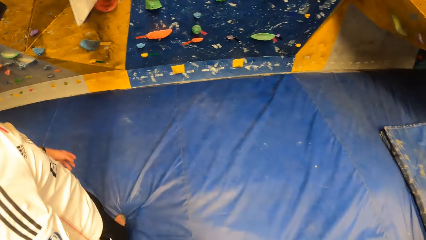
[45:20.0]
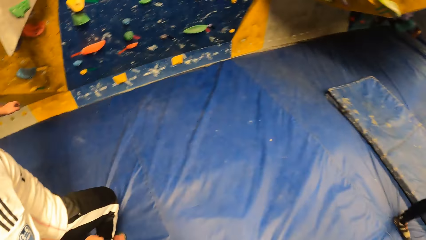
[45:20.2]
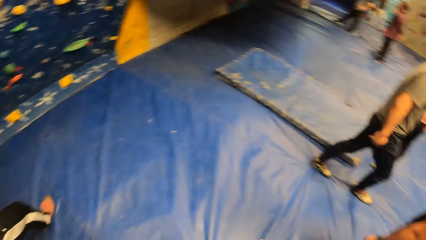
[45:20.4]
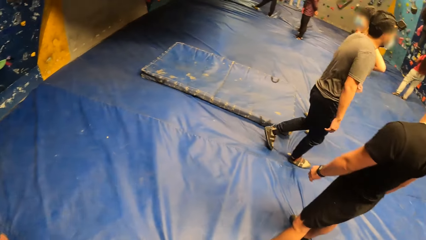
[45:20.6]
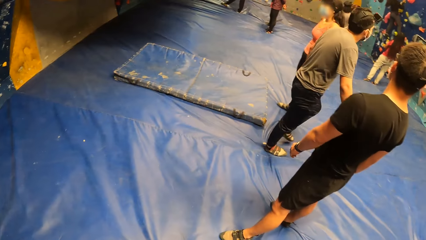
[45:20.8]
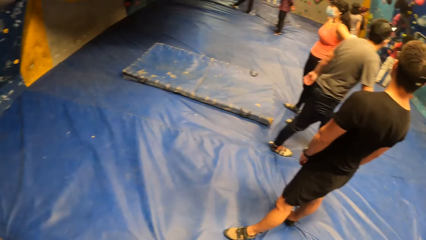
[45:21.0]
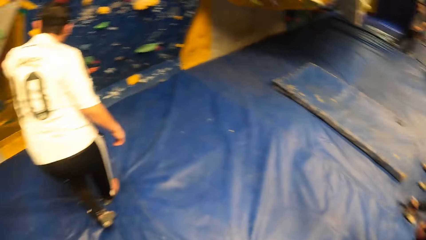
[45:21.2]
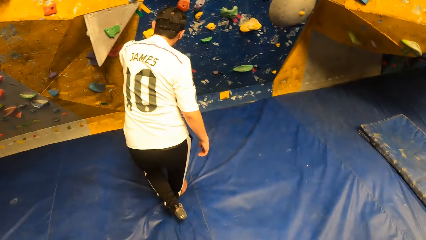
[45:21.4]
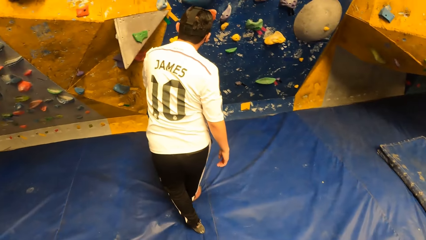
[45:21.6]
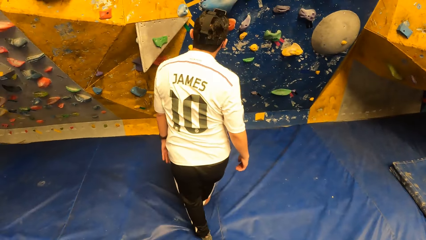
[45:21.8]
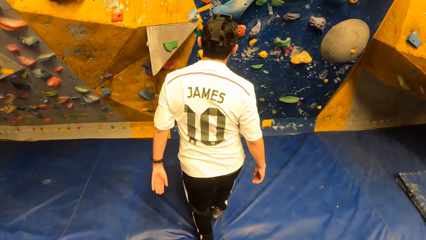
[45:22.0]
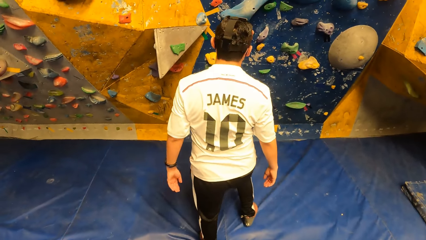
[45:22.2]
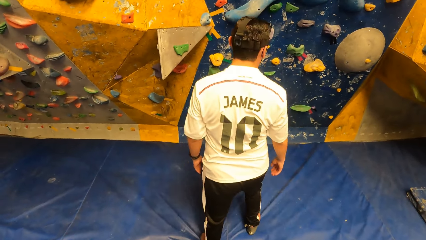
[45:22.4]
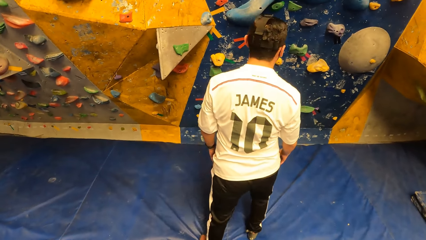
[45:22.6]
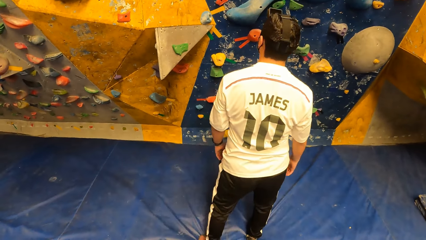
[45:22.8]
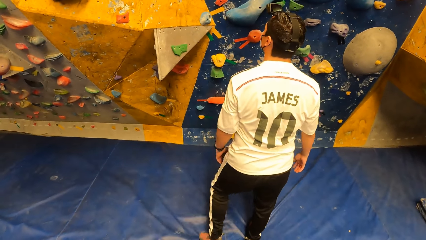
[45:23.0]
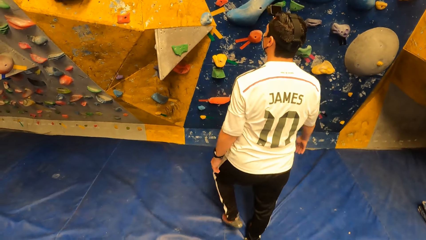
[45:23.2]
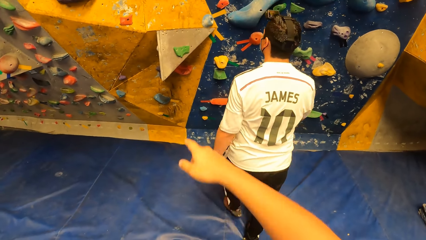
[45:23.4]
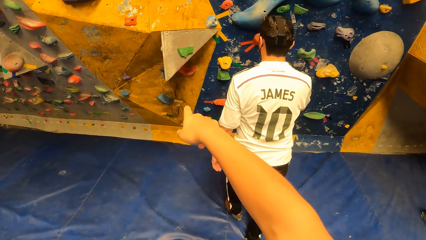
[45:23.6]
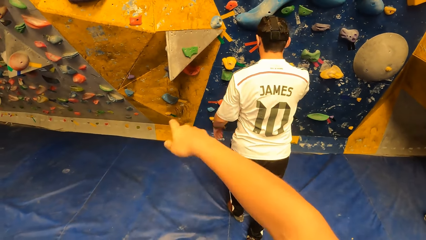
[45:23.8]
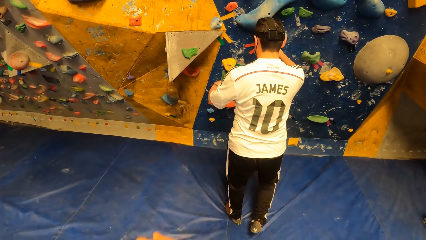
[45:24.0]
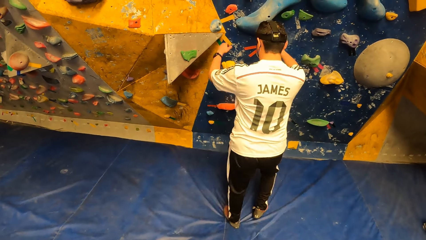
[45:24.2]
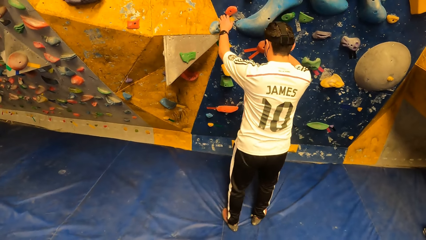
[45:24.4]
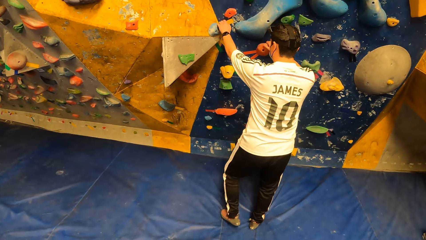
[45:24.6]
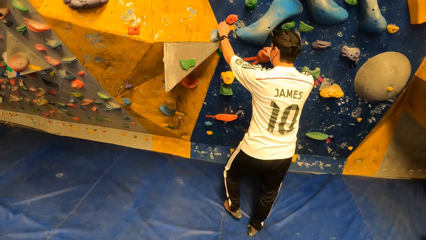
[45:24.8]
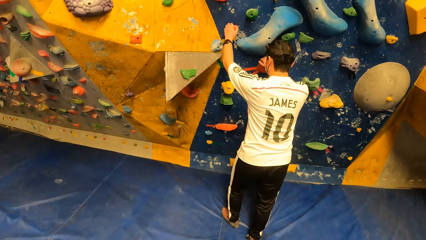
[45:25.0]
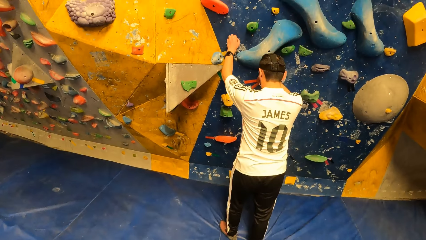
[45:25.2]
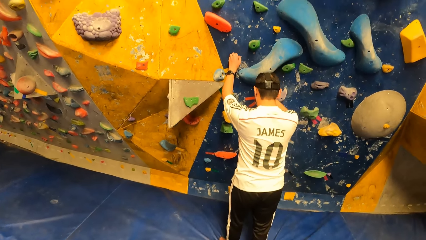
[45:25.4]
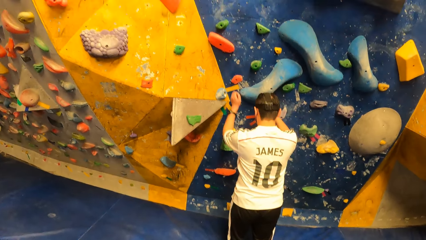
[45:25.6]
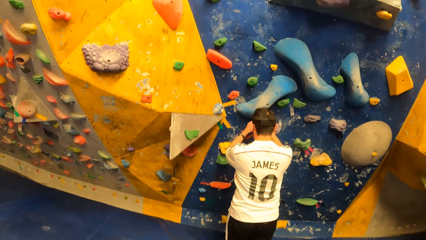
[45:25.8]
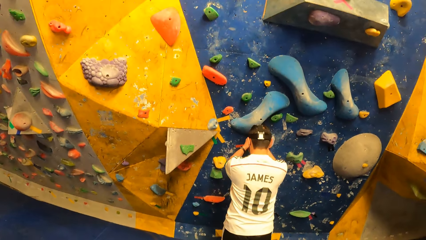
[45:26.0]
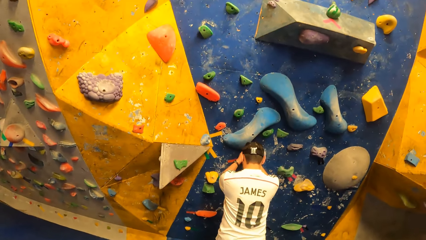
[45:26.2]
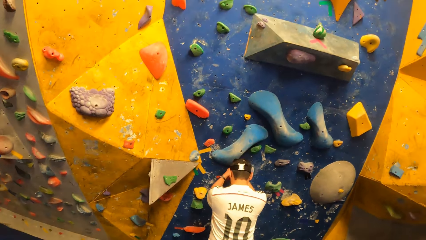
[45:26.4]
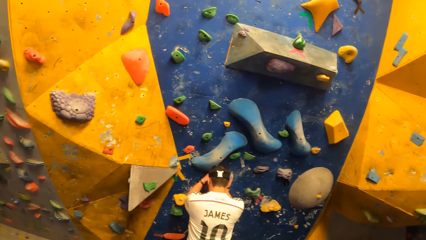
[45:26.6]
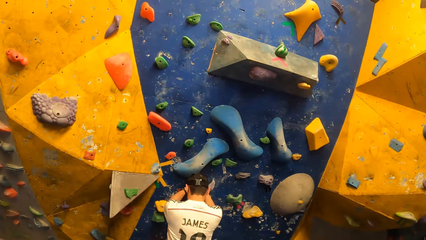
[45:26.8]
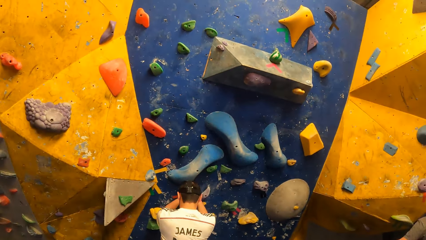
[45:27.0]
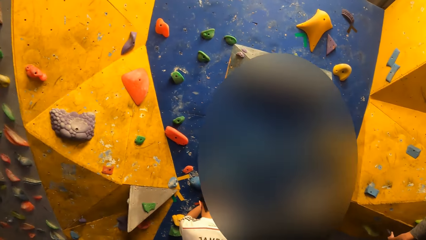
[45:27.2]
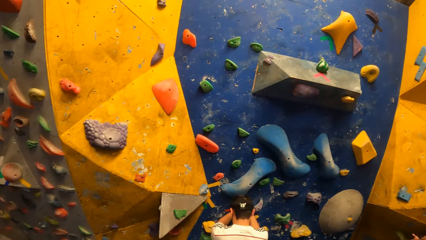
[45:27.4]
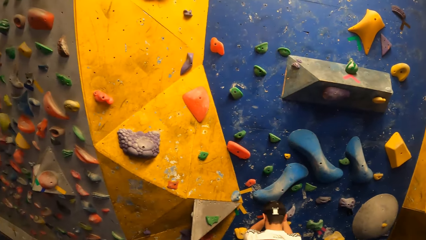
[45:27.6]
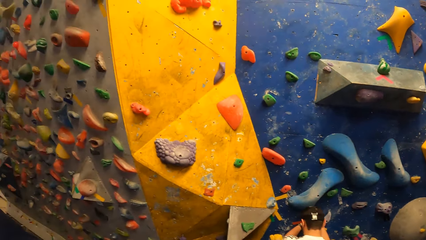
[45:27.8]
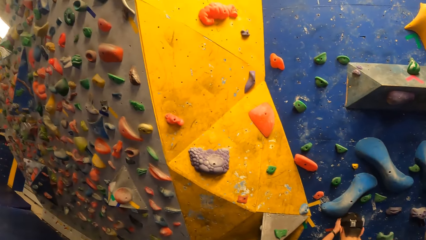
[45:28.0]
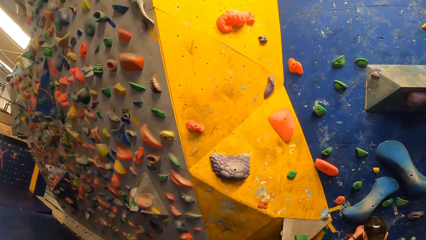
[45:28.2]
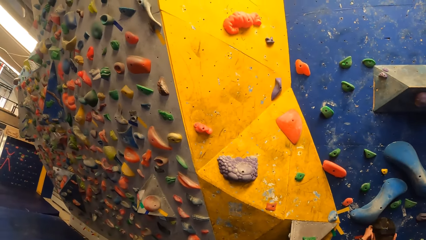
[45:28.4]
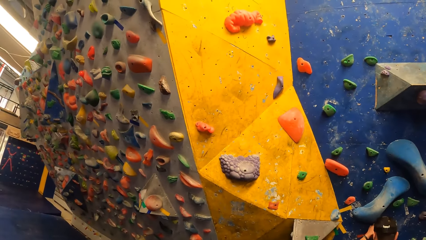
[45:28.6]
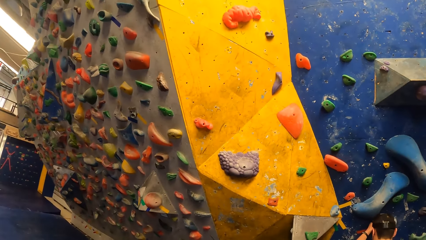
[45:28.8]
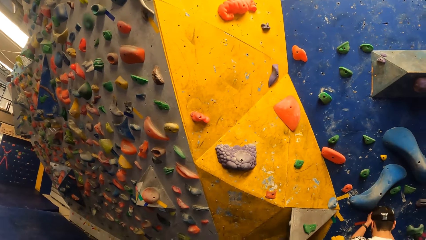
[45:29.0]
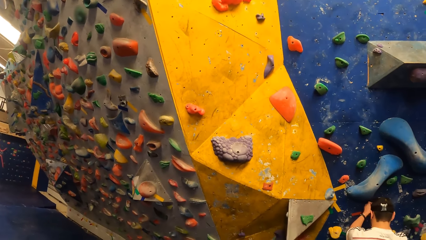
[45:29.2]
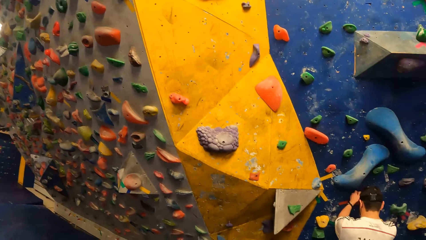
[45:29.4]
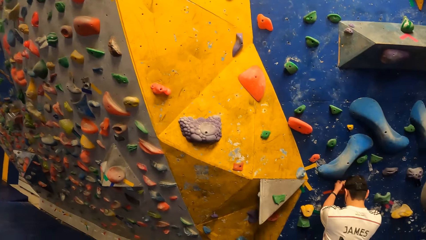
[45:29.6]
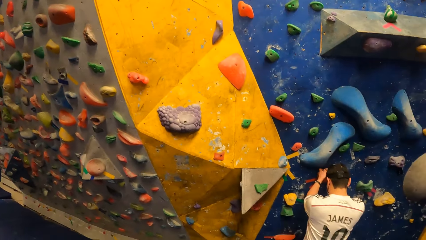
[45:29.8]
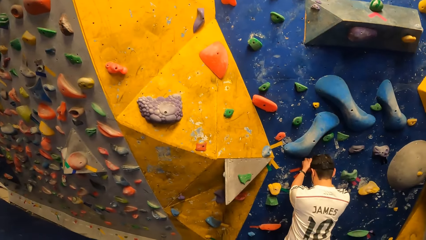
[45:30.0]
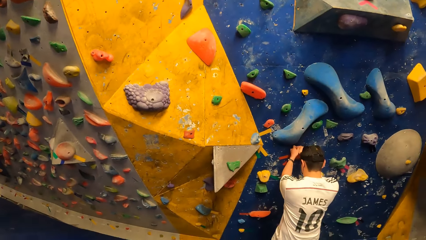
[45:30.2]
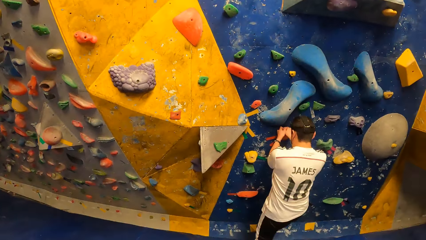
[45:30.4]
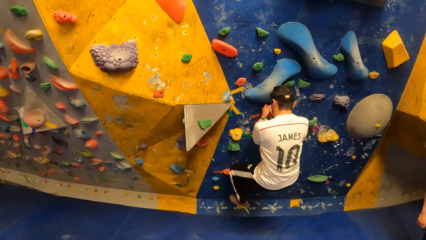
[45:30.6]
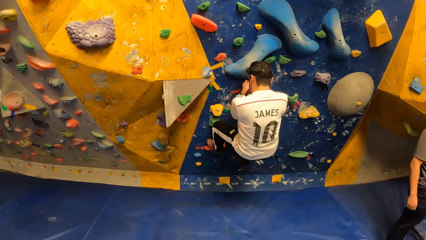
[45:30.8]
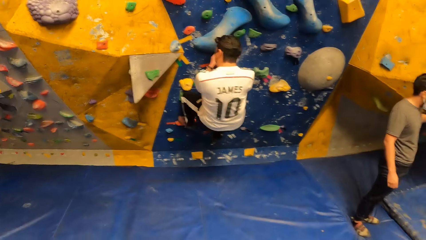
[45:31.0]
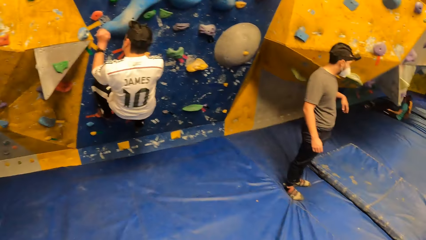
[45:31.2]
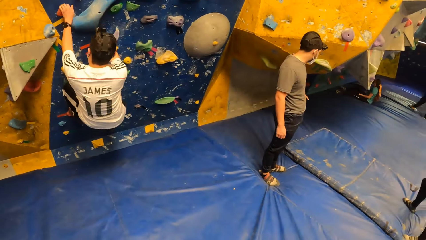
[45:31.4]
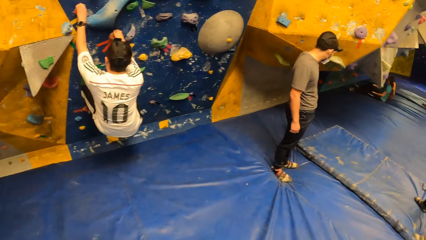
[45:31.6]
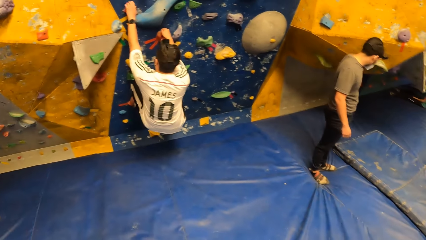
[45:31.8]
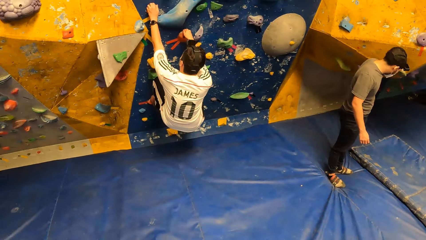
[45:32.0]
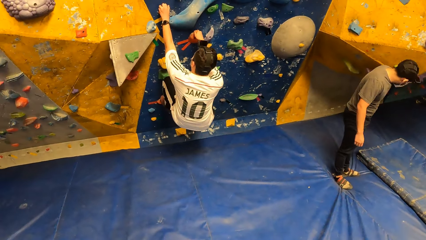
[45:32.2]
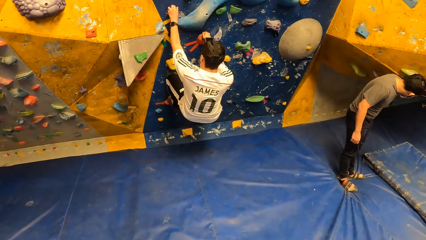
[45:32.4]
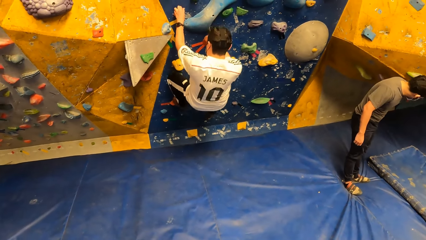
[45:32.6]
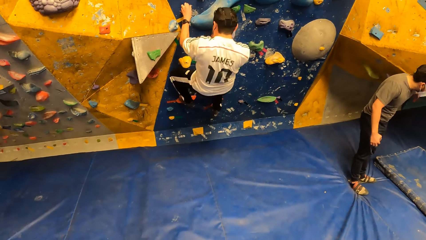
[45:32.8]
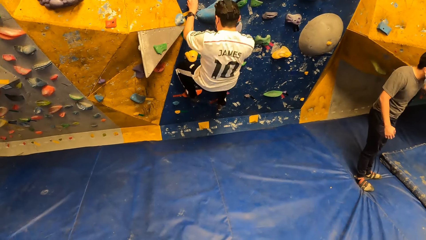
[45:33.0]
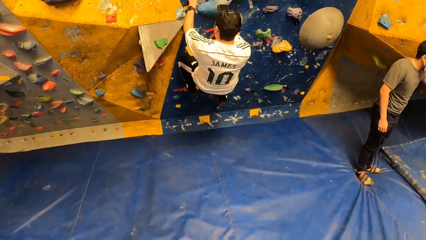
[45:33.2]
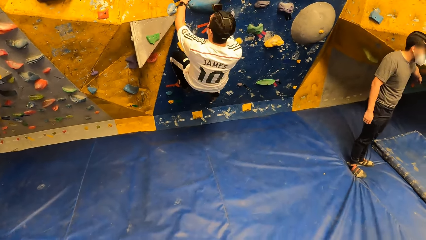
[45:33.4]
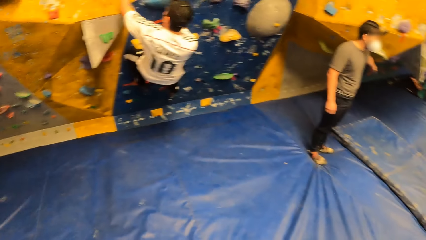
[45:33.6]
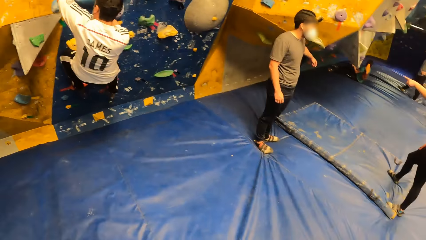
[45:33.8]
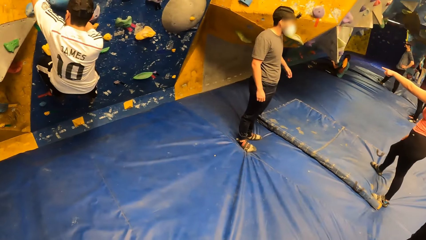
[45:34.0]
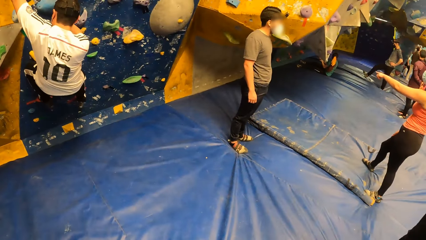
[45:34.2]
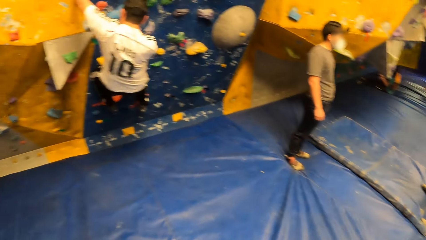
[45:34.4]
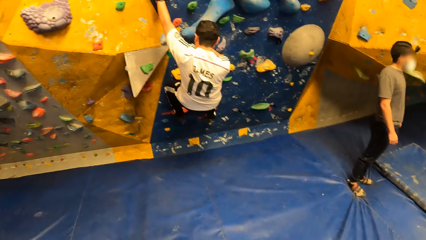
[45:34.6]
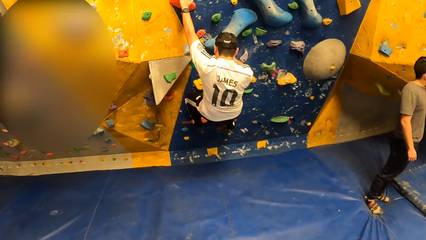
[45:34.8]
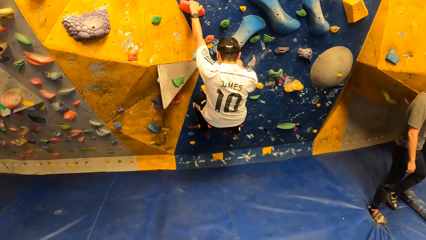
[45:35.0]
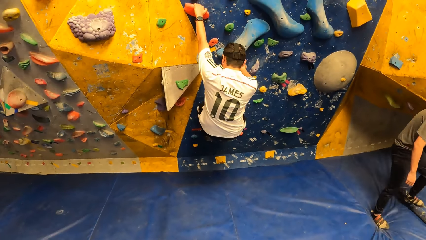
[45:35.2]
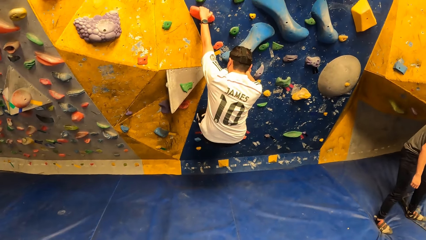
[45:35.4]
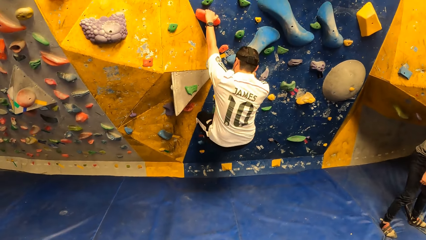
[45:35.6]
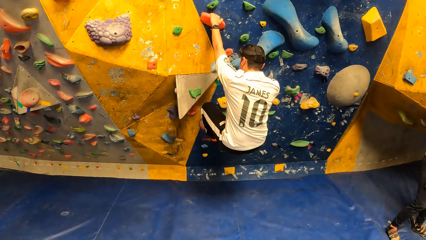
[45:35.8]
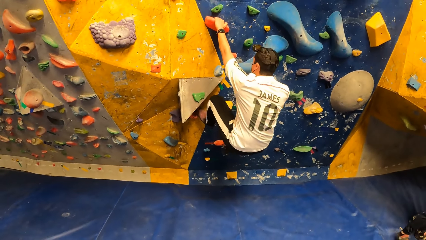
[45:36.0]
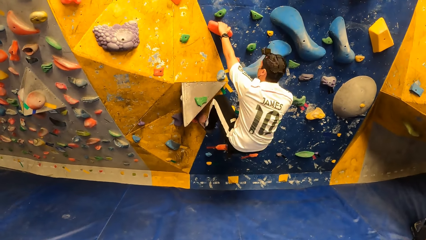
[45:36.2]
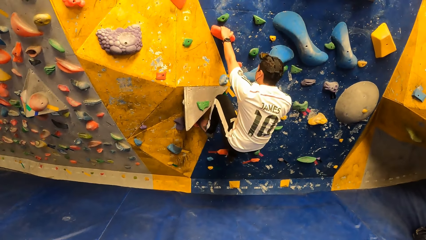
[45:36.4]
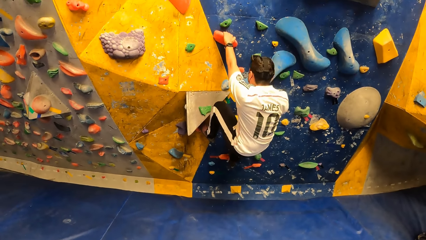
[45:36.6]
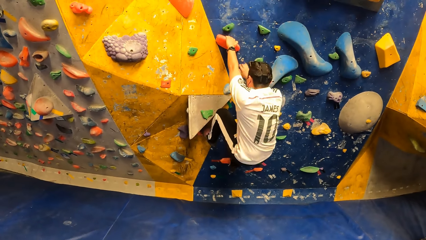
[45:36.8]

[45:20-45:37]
The camera wearer instructs a man. The man climbs the bouldering wall.
